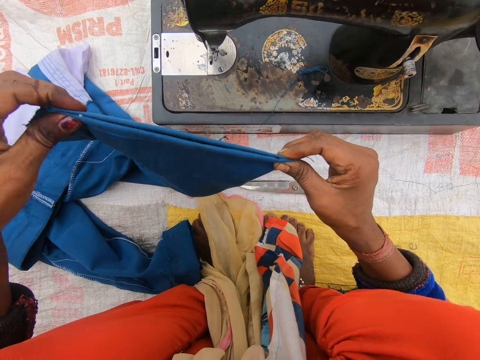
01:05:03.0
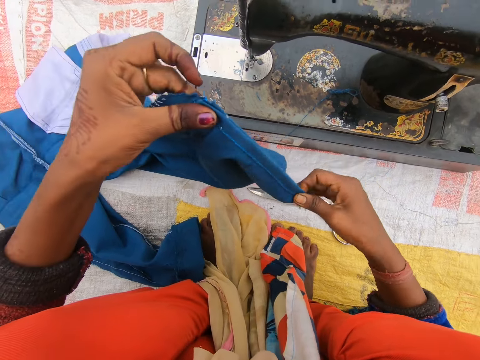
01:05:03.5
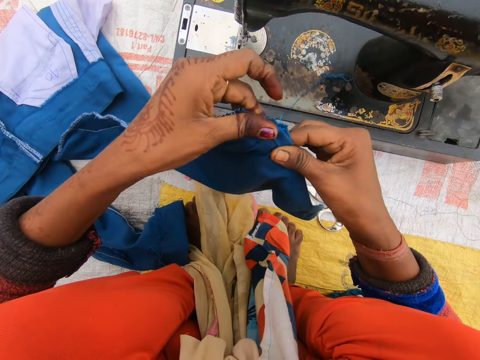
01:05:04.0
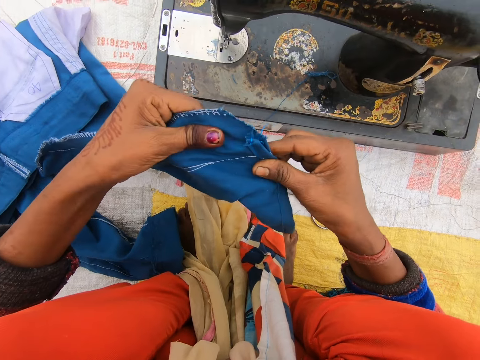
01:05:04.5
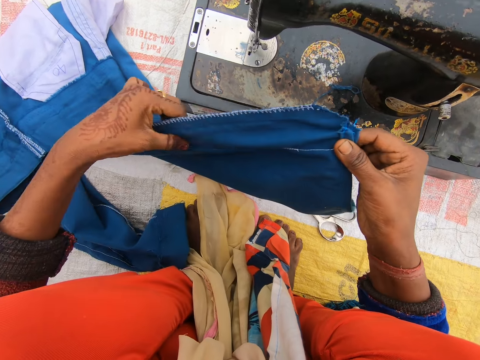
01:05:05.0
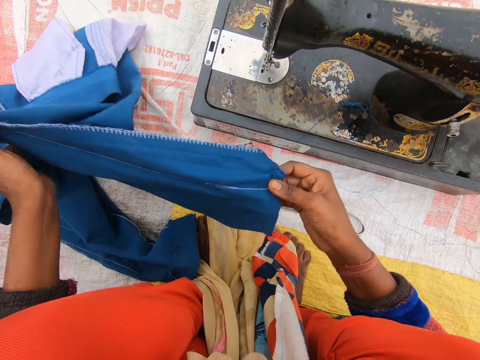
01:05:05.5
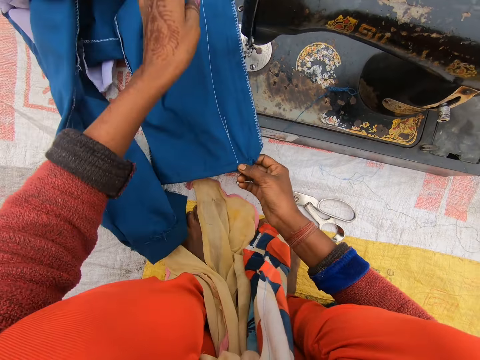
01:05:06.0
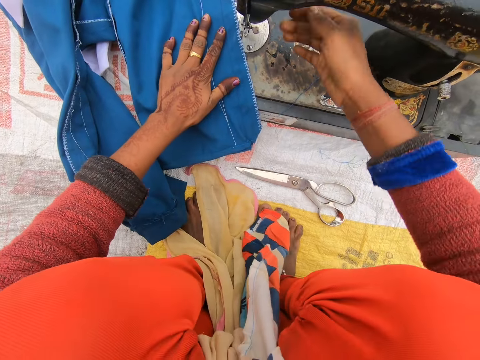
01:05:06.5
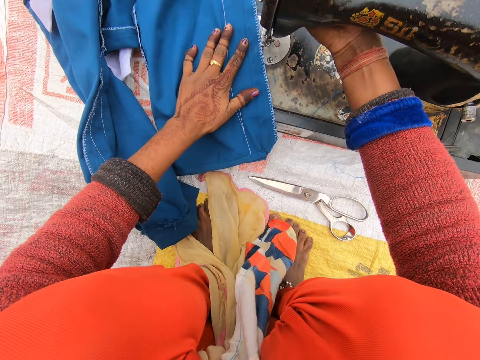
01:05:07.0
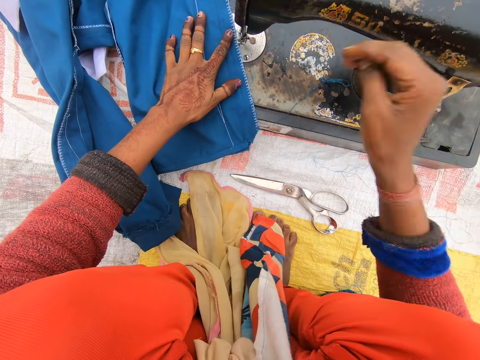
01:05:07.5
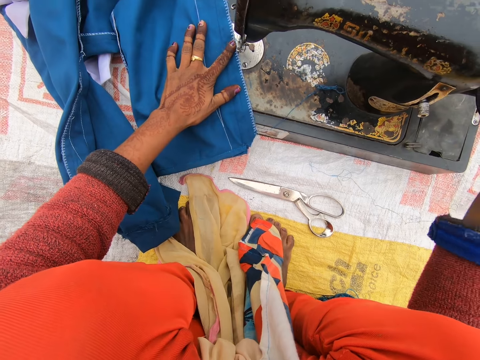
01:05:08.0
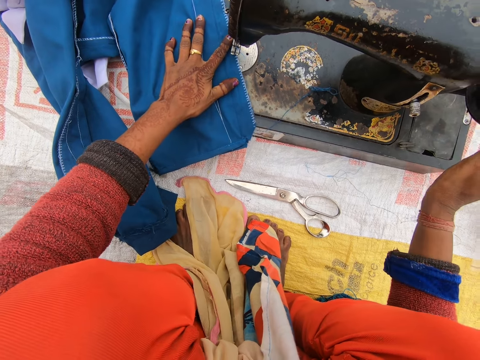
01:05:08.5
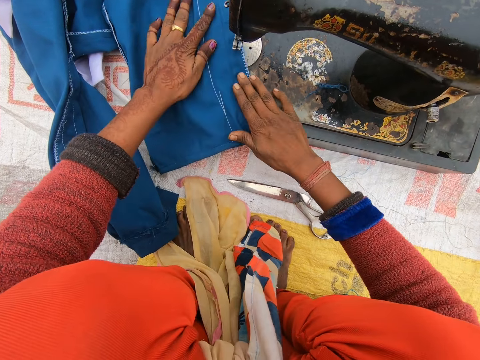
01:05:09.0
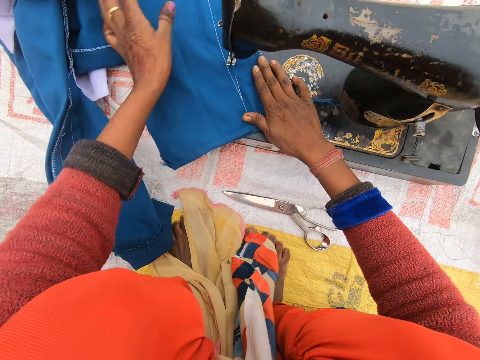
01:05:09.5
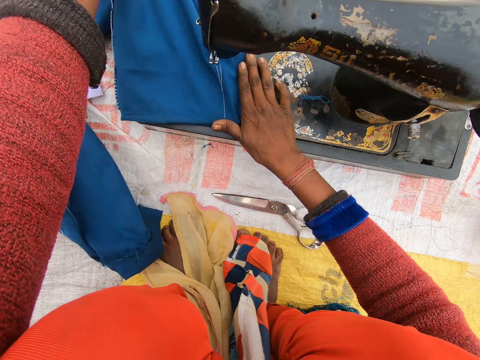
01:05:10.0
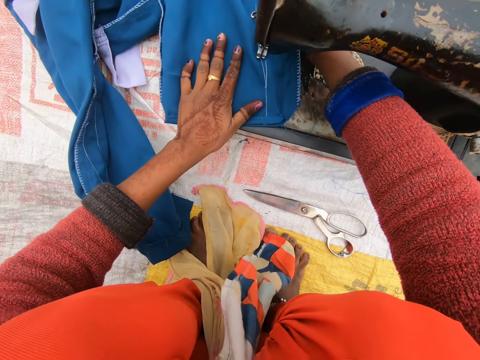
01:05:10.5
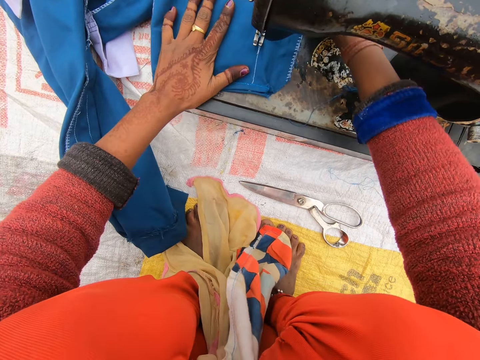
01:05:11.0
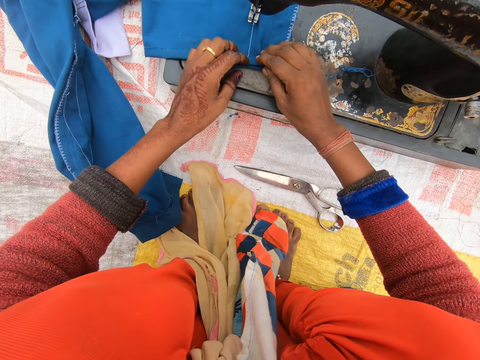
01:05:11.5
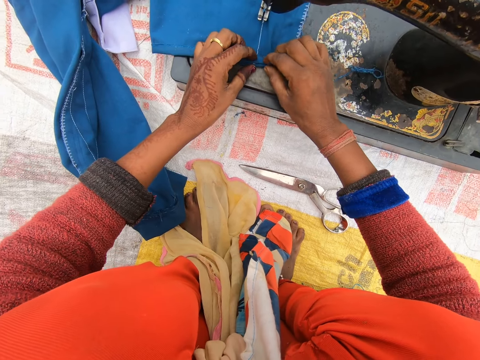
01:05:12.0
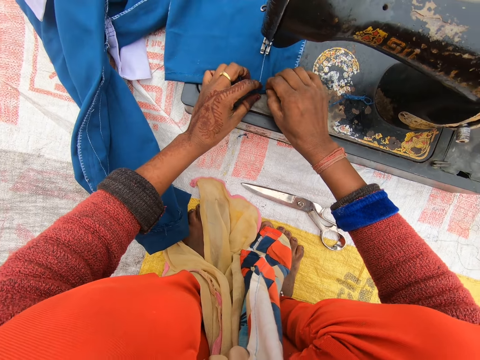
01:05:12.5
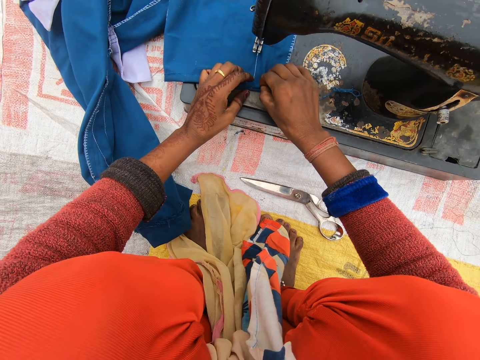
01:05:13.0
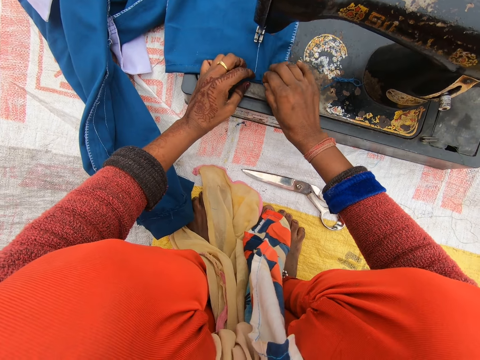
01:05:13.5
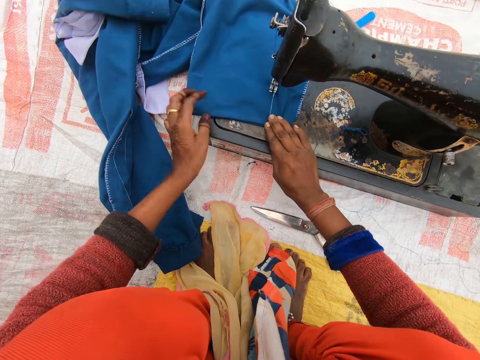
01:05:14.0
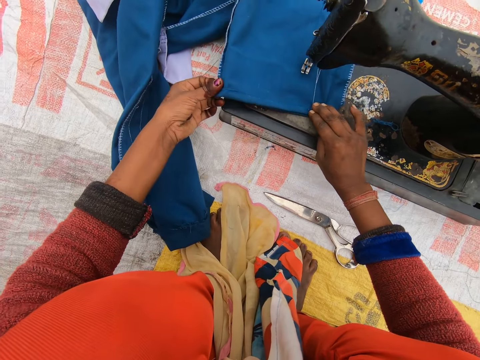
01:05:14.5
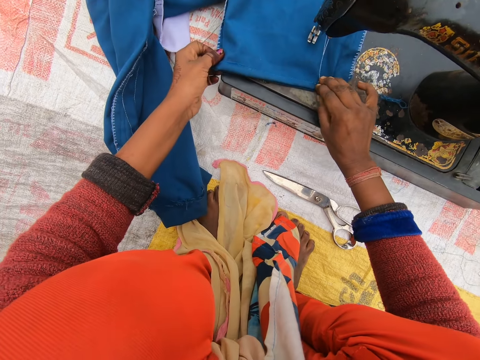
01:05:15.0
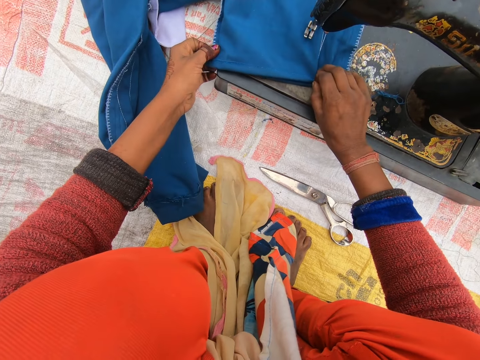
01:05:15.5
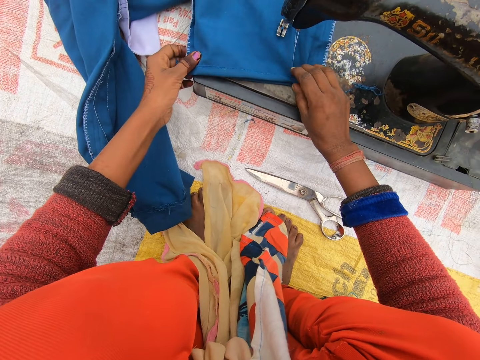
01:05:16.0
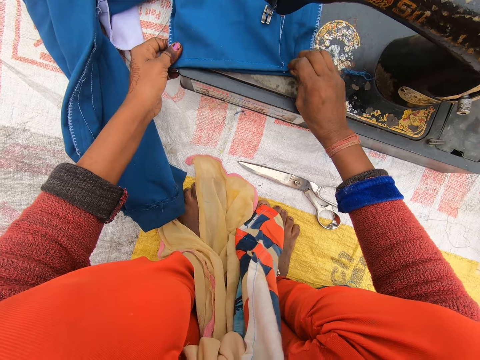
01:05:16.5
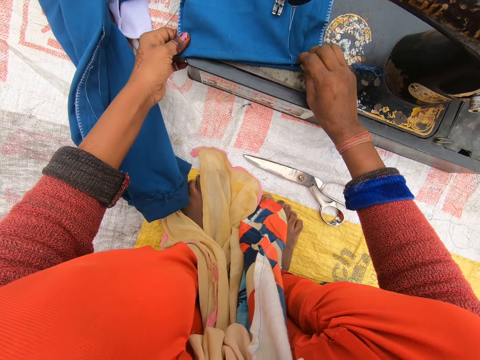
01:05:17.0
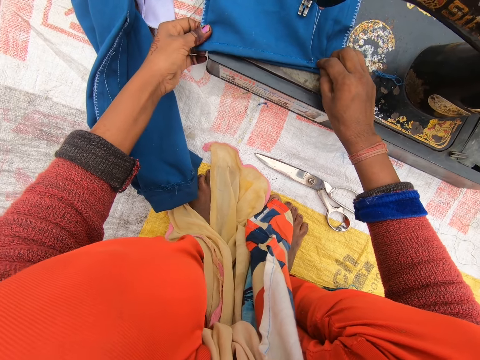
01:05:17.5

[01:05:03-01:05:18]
The camera wearer puts the trouser on the sewing machine. They pull up the needle clamp. They press the lever presser. They touch the hand wheel. They roll the balance wheel. They set the trouser on the sewing machine. They cough.

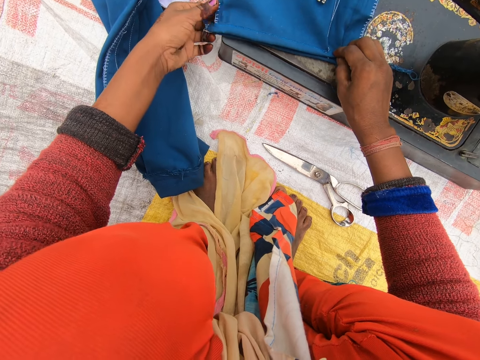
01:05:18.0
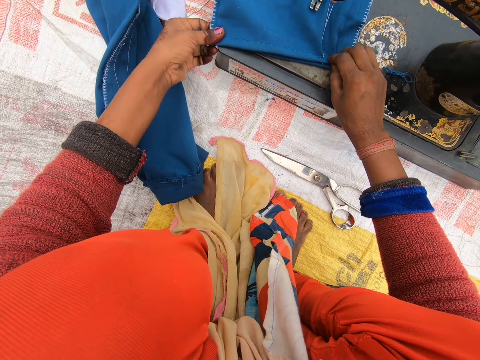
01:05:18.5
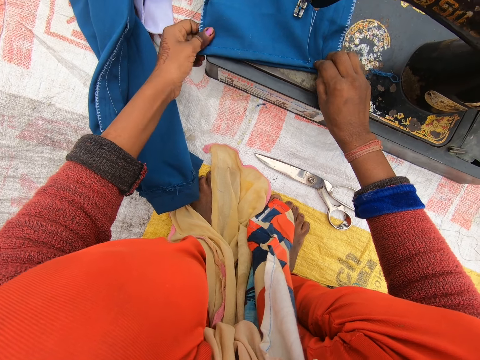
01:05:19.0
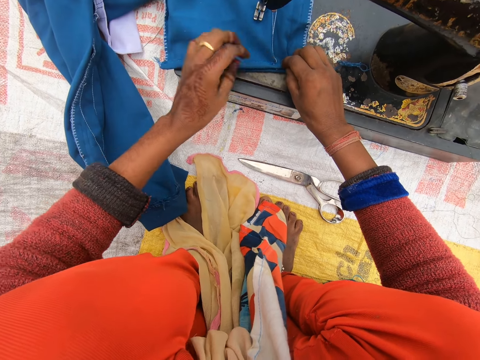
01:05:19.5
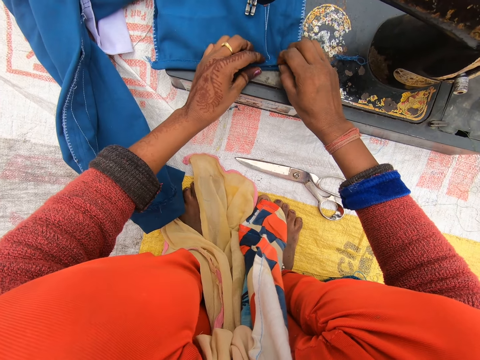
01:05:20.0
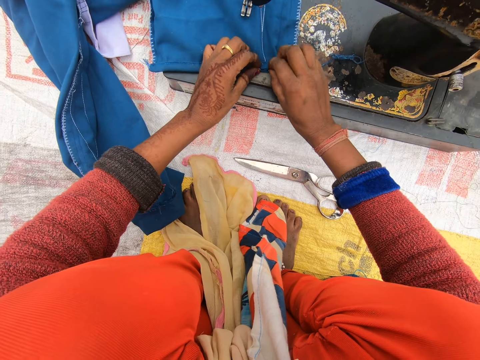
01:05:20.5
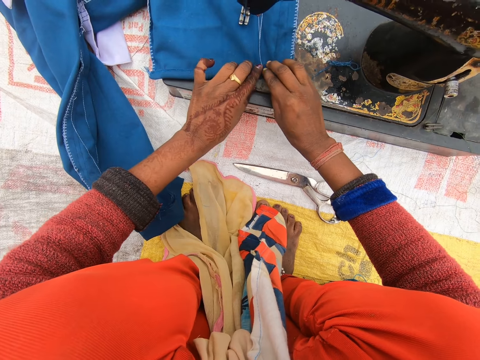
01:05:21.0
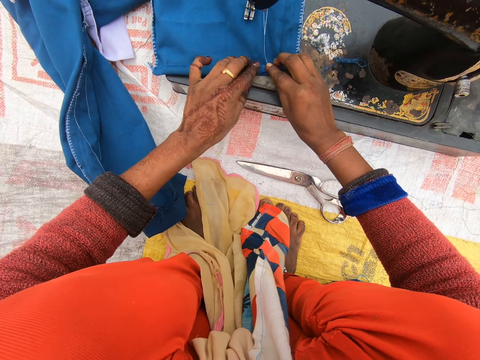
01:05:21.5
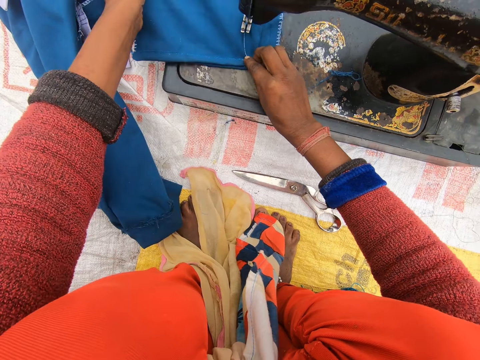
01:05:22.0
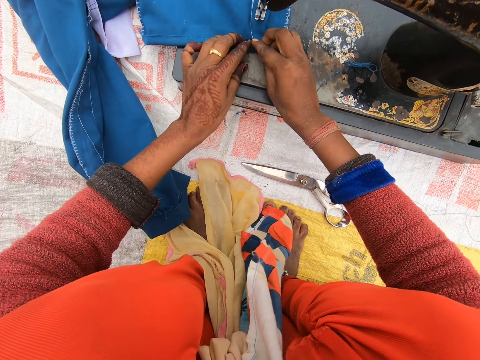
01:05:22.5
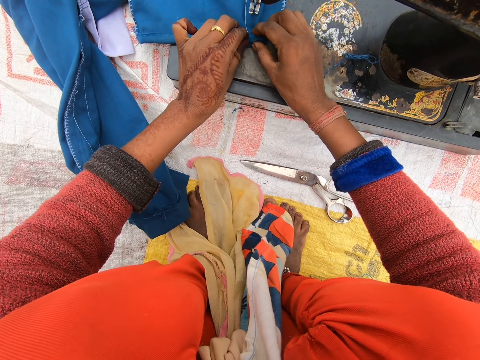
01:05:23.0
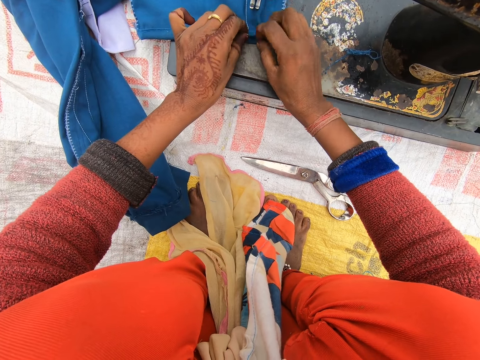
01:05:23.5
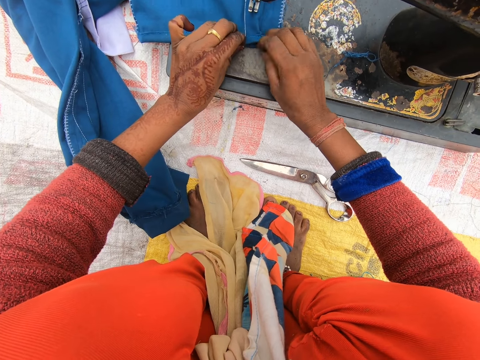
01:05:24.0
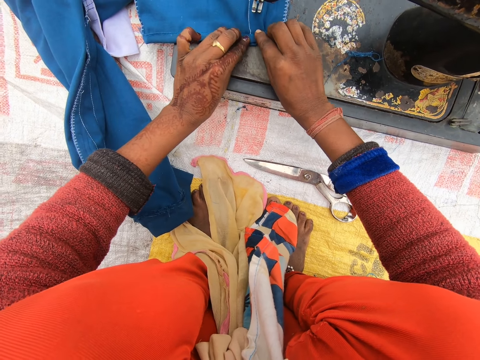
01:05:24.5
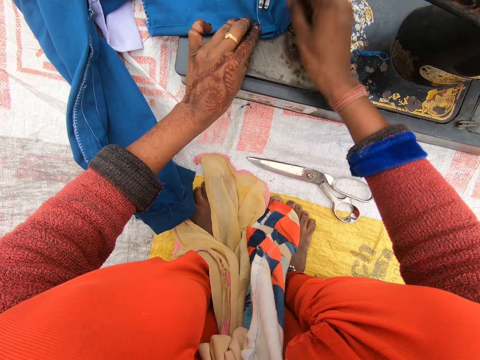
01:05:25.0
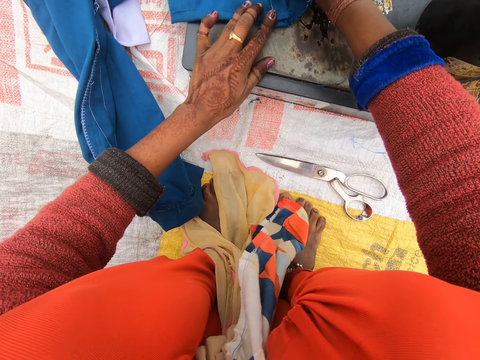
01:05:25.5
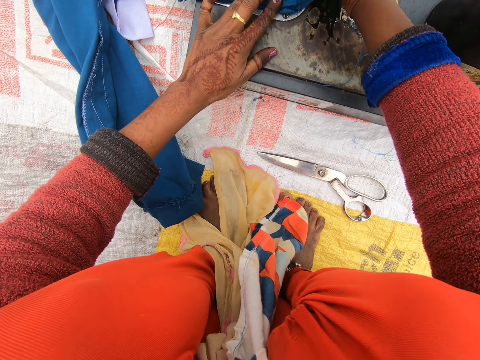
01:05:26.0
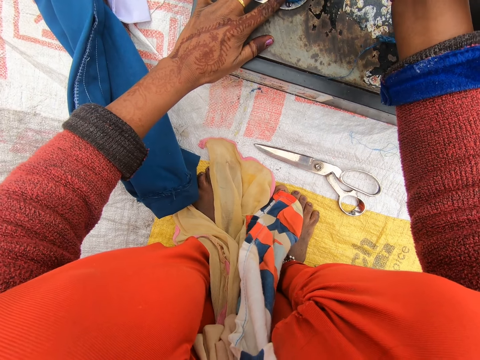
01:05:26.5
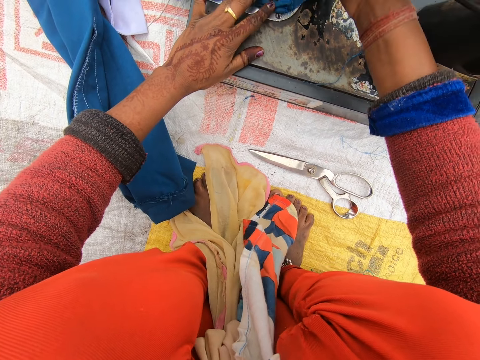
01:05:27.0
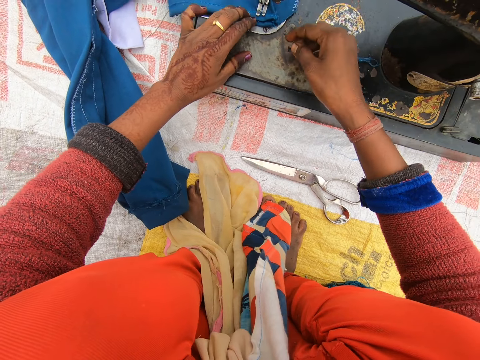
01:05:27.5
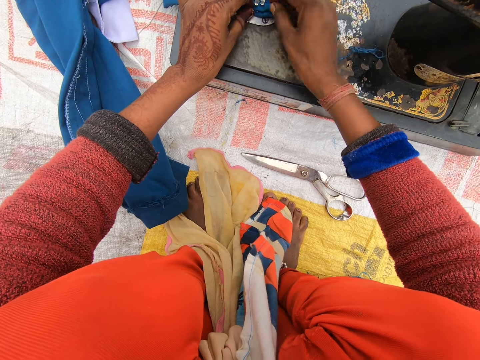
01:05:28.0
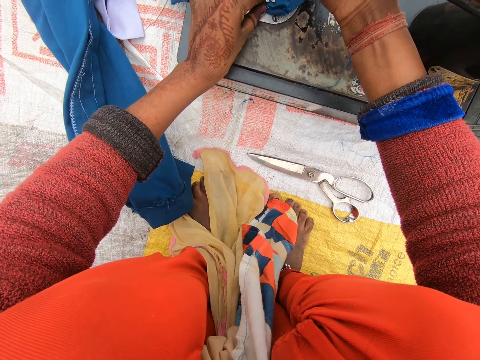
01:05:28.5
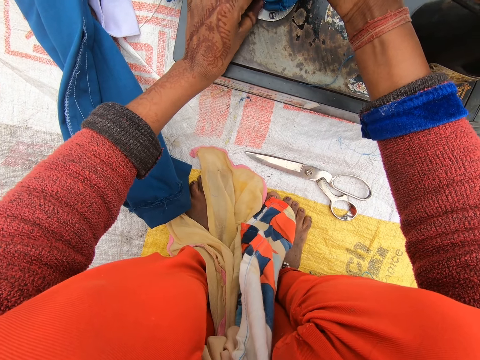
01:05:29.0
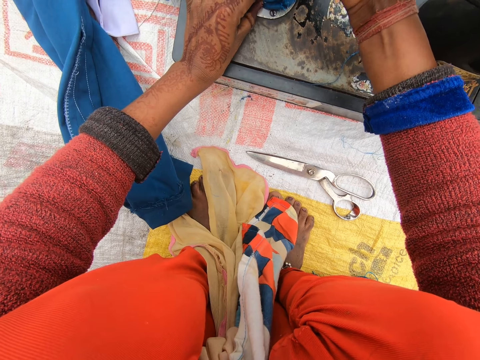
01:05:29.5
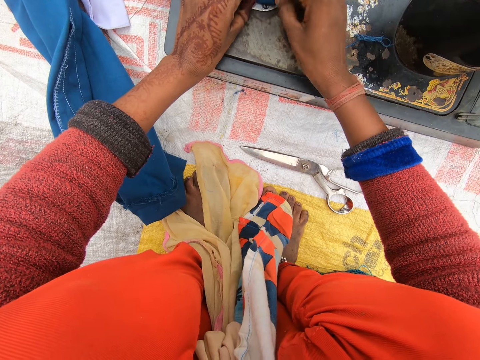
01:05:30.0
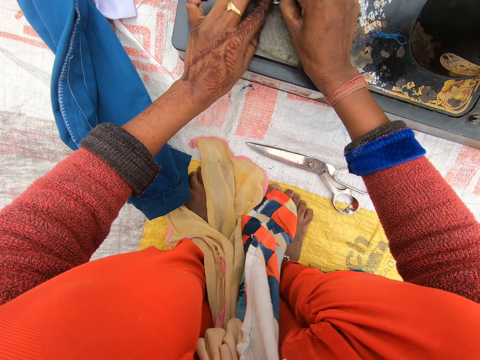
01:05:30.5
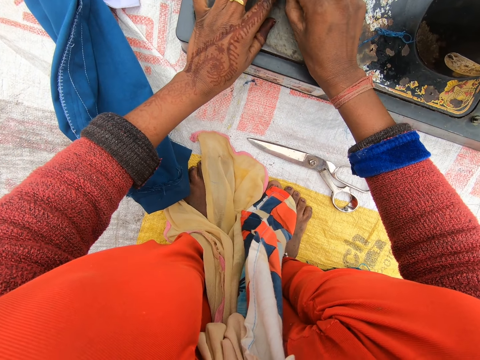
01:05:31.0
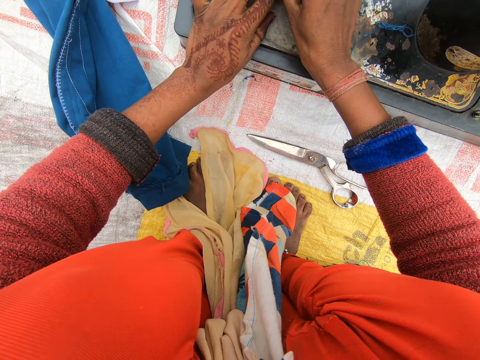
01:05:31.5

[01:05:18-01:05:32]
The camera wearer presses the lever presser. They press the lever presser again.
